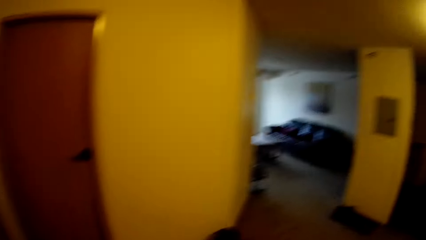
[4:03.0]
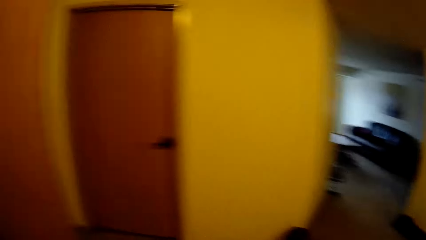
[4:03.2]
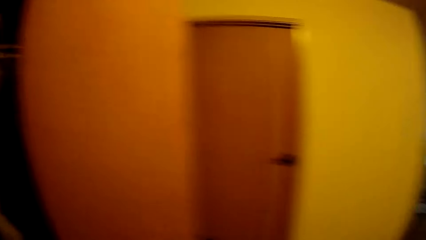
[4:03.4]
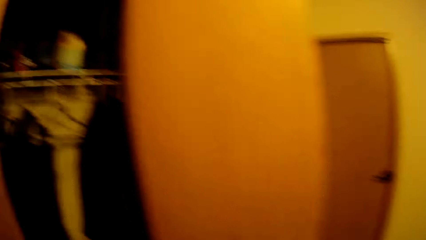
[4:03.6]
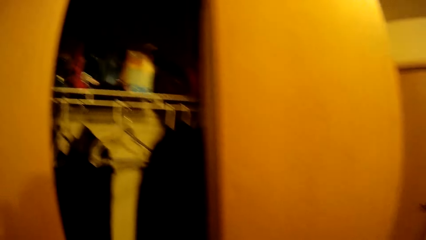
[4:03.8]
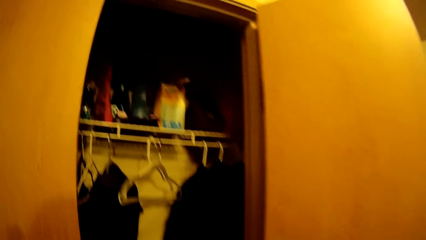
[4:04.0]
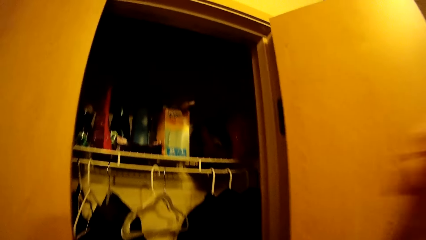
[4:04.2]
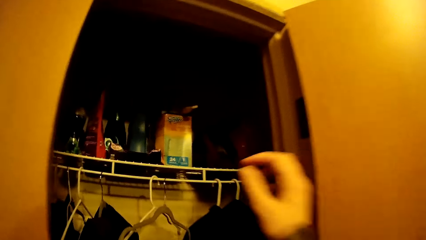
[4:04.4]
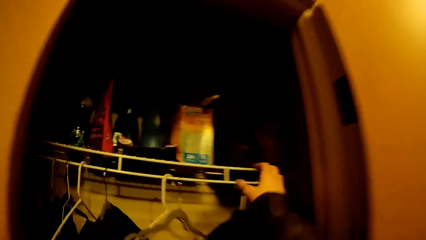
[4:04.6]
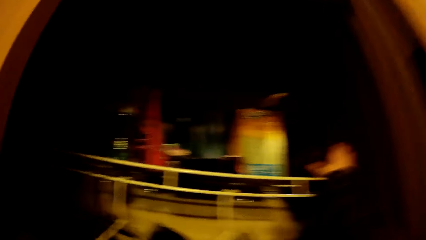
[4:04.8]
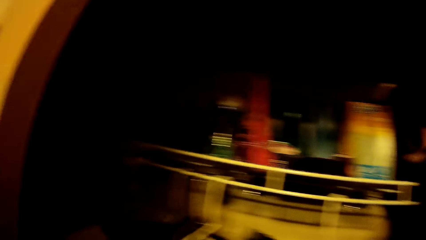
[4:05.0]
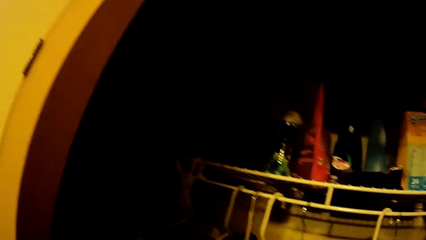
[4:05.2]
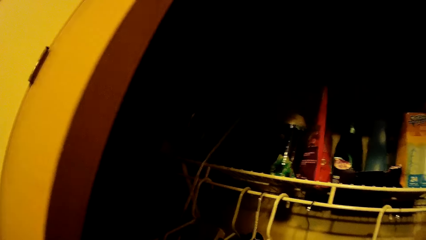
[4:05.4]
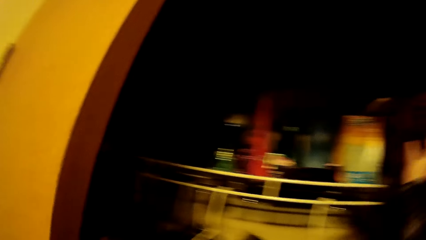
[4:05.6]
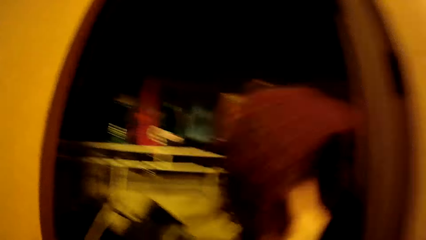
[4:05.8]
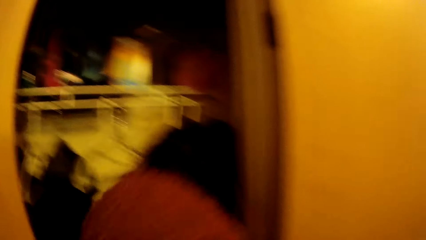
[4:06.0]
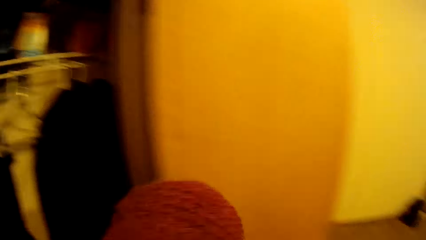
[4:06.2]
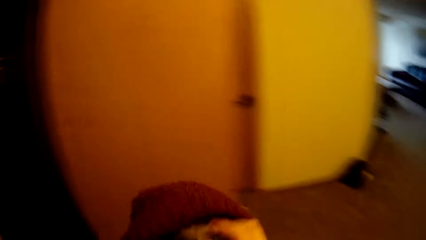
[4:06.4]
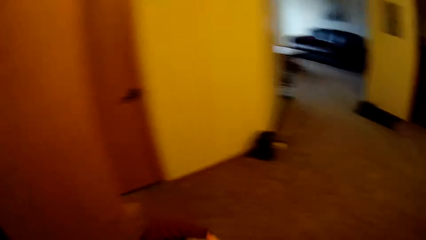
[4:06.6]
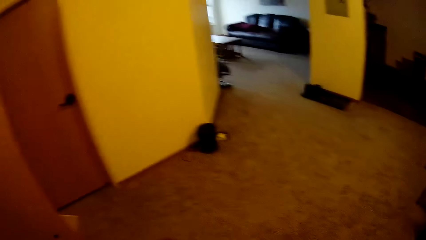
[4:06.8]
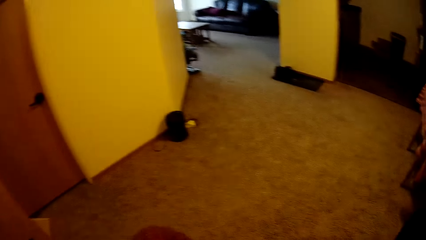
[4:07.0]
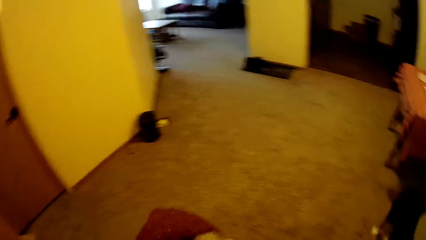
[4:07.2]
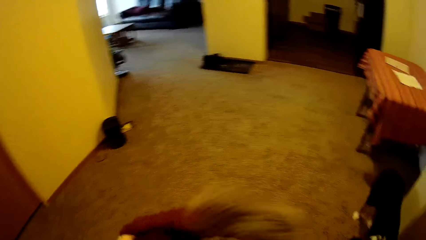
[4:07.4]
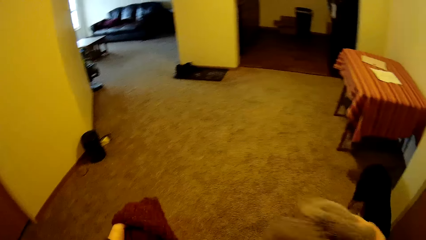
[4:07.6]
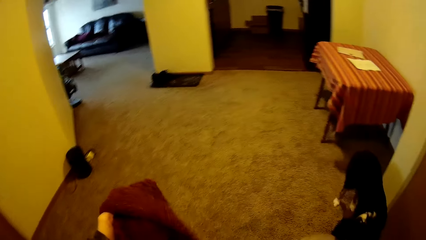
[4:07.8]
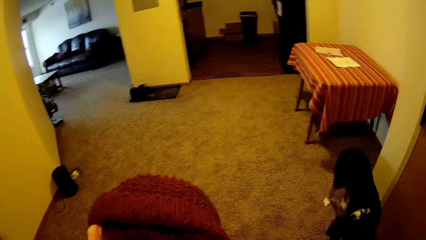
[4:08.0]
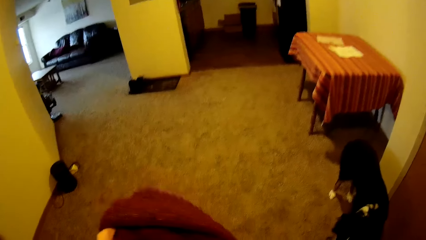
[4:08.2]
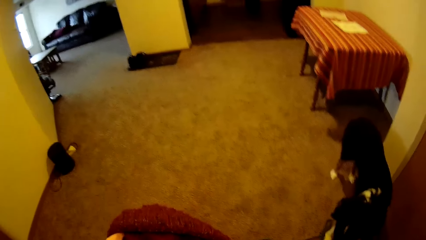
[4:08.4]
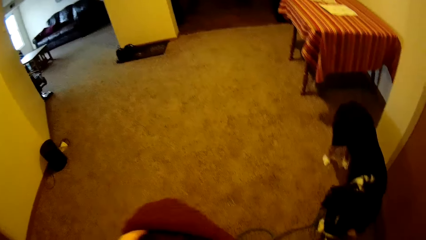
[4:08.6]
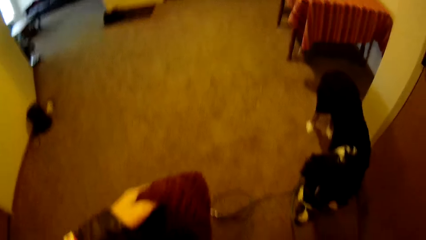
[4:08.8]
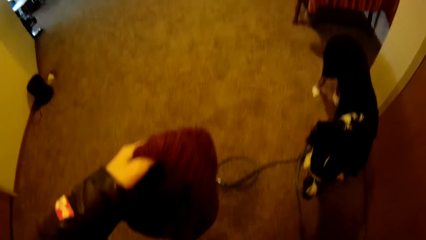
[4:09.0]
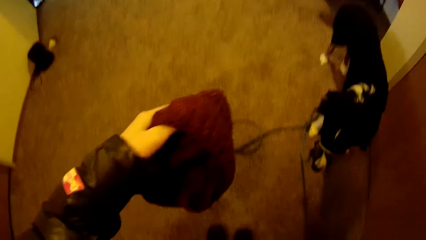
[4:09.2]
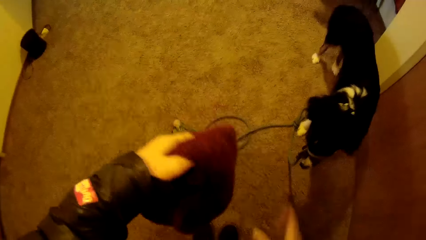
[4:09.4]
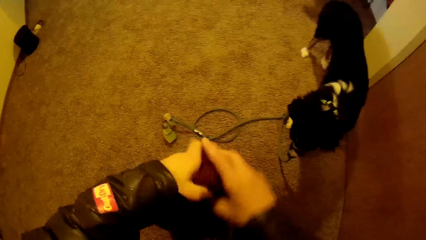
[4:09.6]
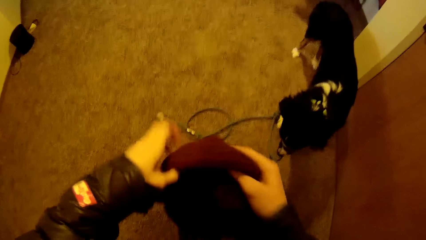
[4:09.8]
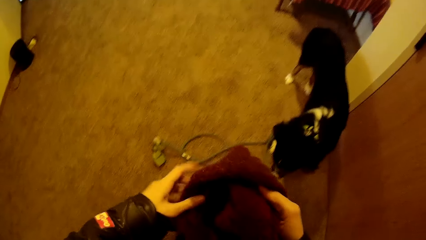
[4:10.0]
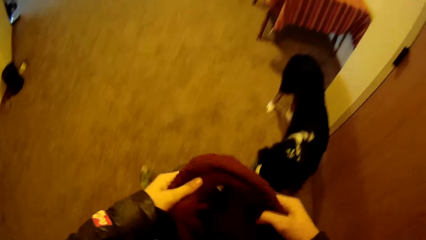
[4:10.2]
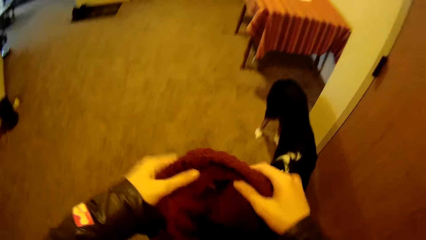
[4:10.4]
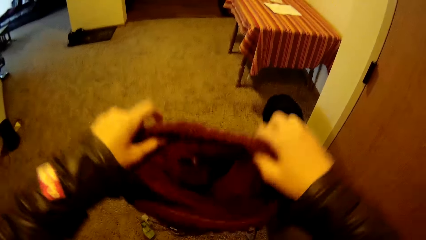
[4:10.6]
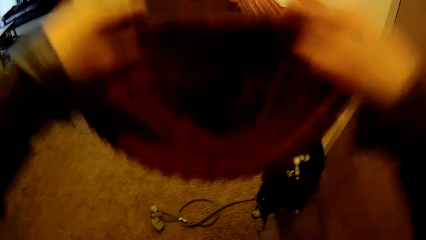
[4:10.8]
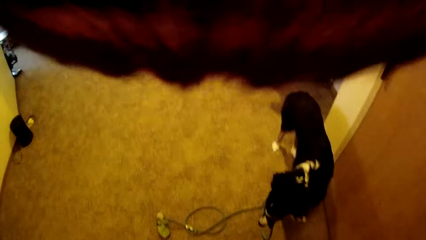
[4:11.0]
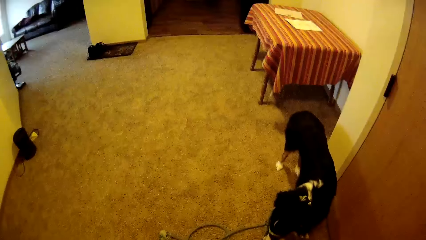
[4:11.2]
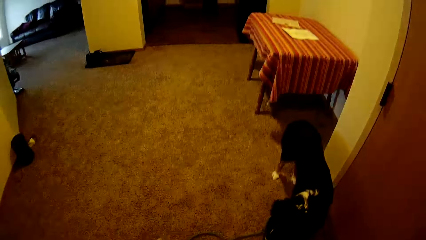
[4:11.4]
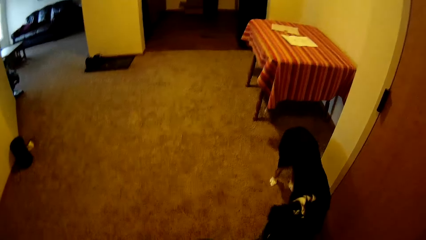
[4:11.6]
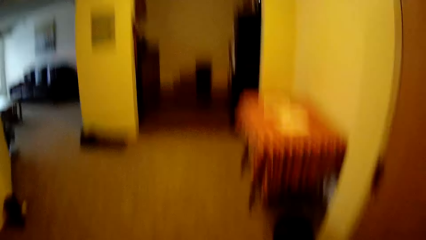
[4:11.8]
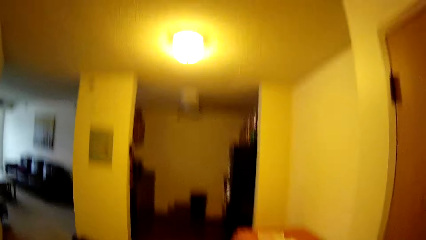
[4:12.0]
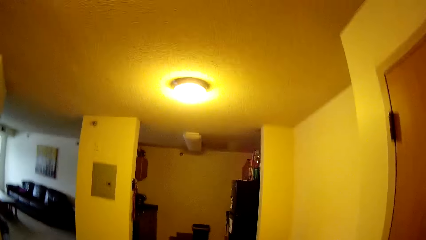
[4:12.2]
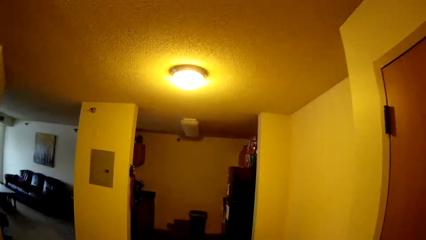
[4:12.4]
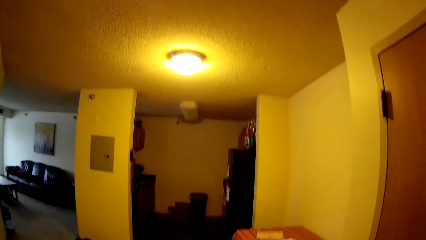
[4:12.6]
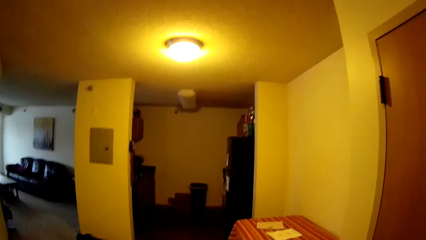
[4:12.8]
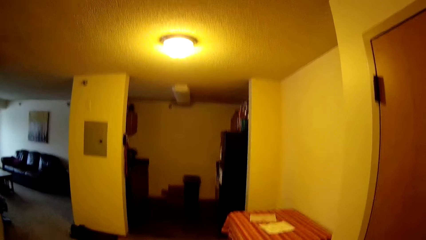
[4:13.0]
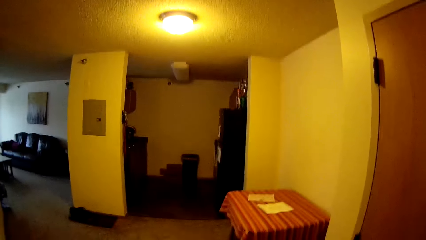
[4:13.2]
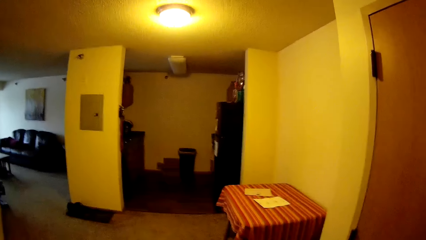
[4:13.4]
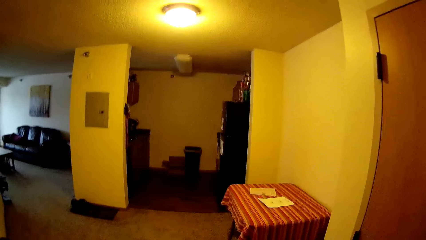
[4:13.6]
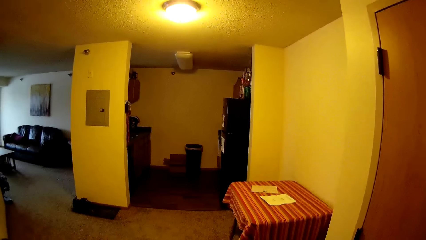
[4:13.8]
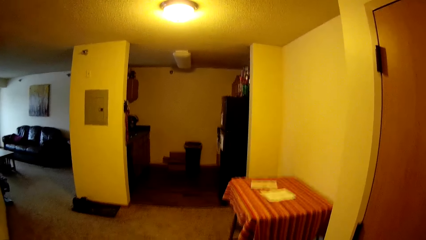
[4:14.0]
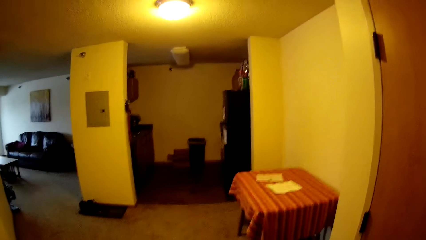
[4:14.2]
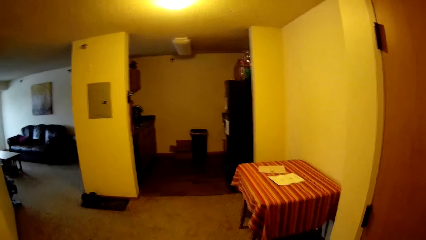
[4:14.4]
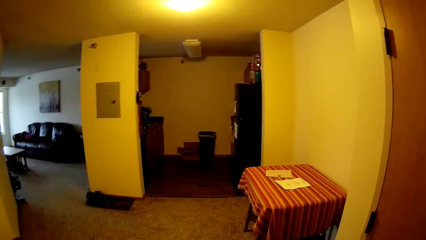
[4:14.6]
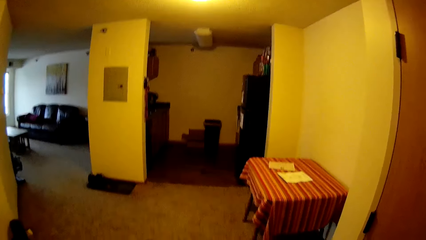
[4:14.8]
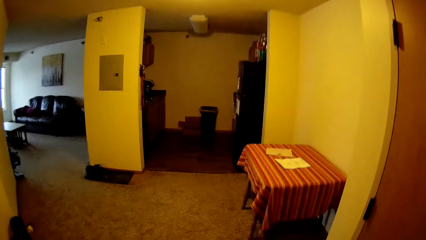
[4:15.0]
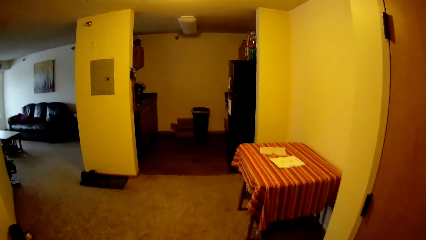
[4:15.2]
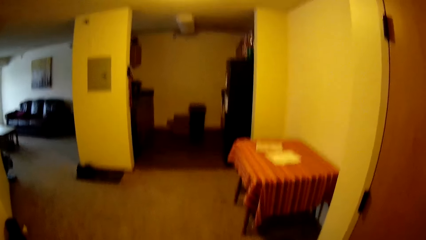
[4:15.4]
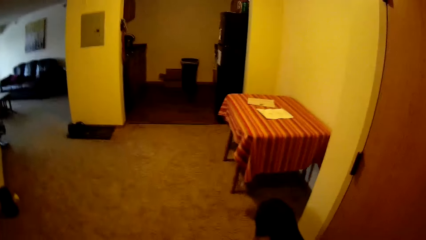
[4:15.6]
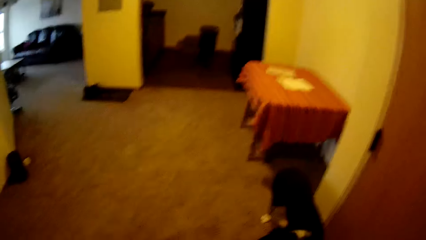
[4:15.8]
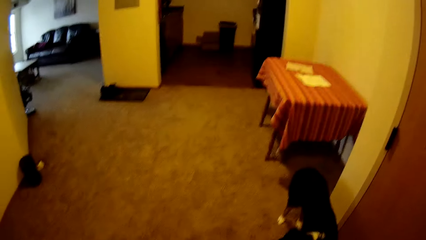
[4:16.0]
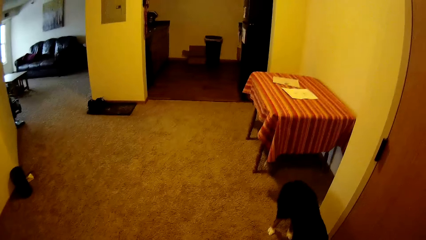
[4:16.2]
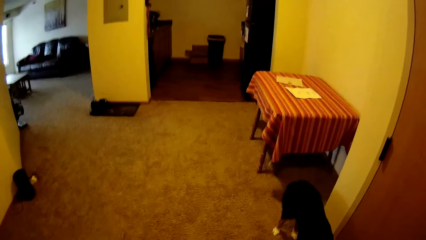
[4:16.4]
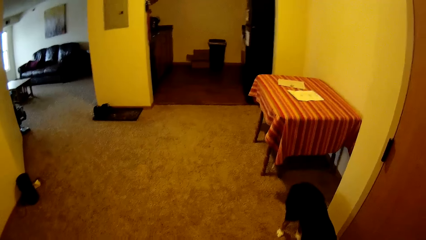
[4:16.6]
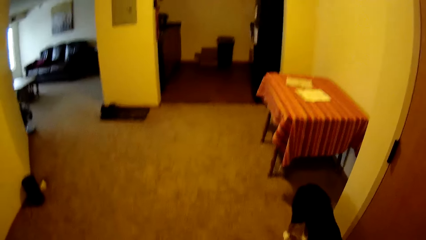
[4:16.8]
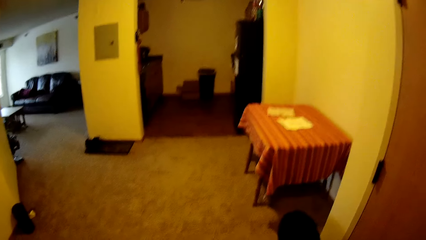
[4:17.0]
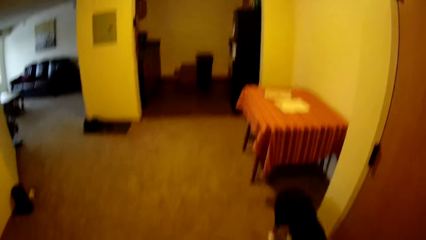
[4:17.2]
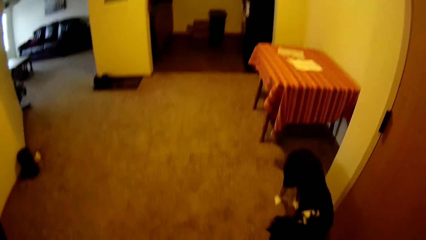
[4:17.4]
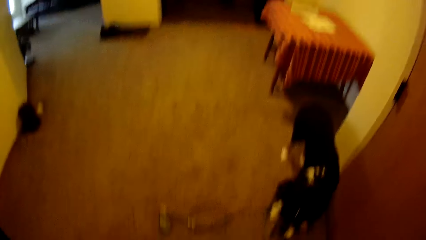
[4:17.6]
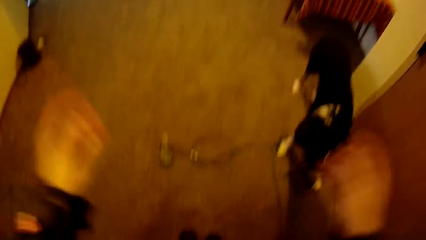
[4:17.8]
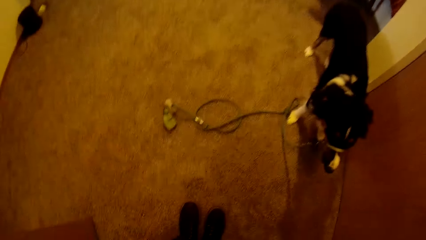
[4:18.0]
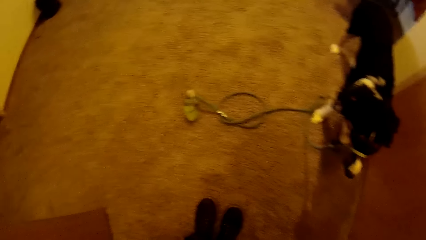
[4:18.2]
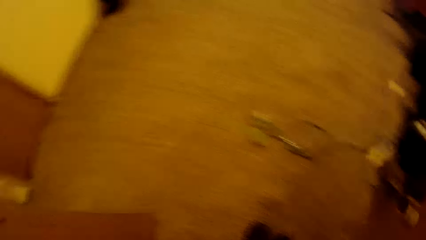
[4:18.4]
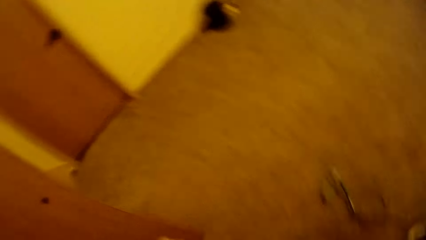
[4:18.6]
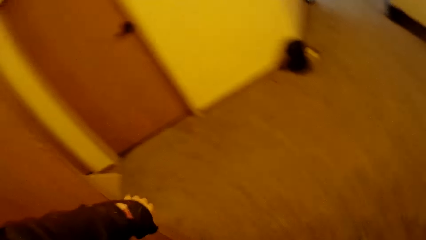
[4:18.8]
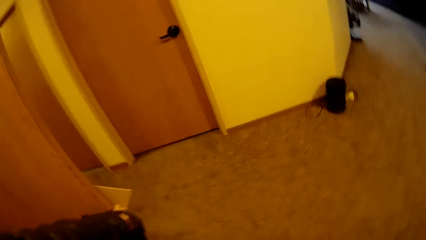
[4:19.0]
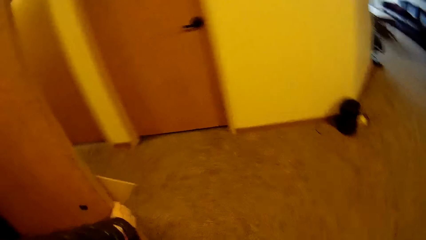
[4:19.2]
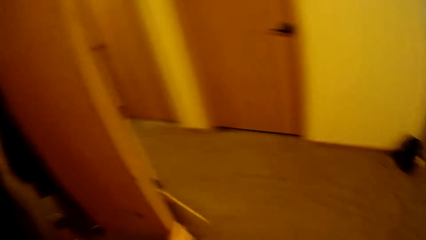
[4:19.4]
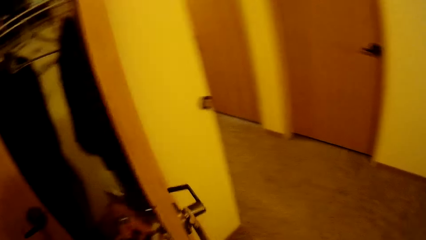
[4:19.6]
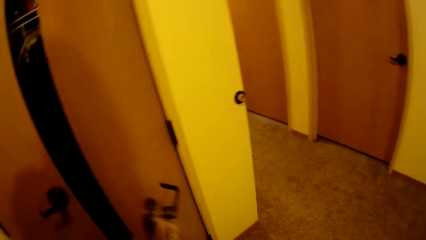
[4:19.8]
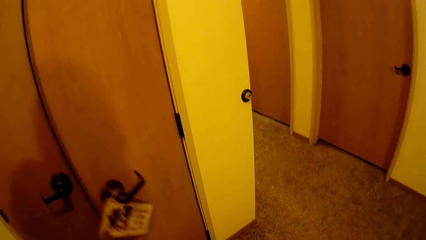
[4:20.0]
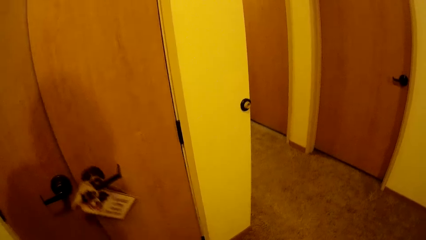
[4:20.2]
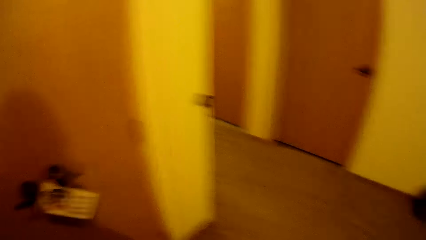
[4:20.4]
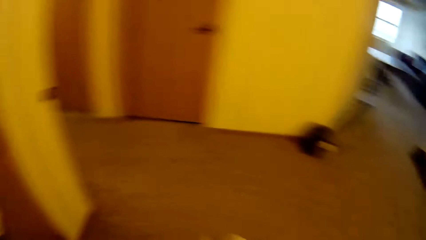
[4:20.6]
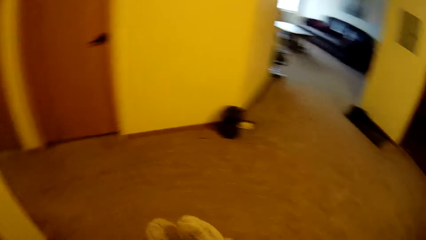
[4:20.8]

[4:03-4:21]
The camera wearer moves the hand. She picks a red head warmer from the wardrobe with her right hand. She looks around. She picks winter hand gloves from the red head warmer with her right hand. She holds the head warmer with both hands. She wears the head warmer on her head with both hands. She looks around. She drops both hands on her body. She closes the wardrobe door with her left hand.
